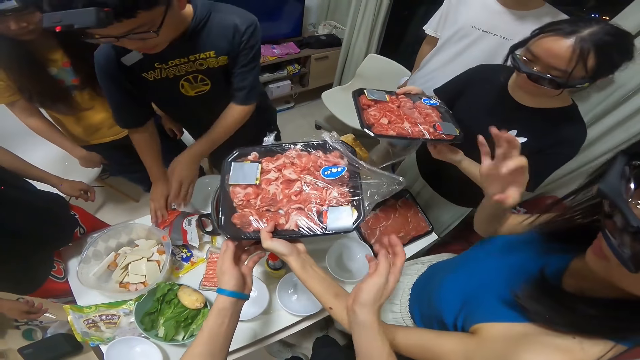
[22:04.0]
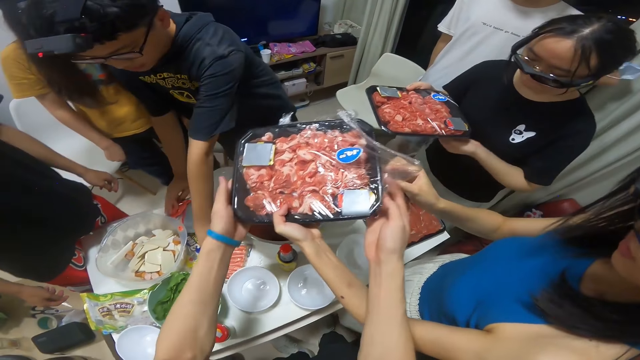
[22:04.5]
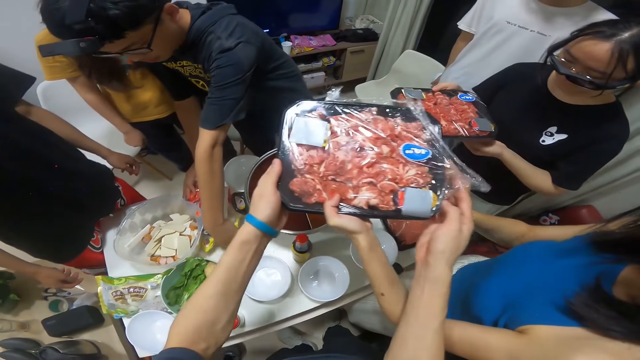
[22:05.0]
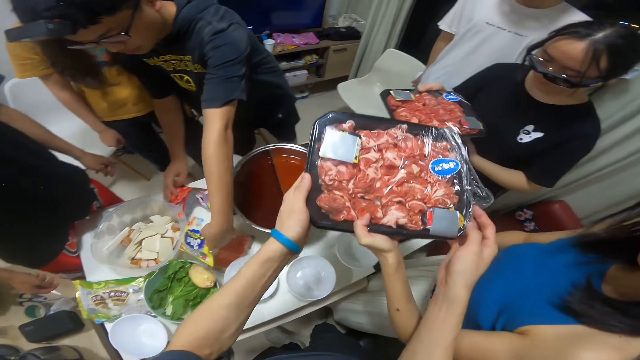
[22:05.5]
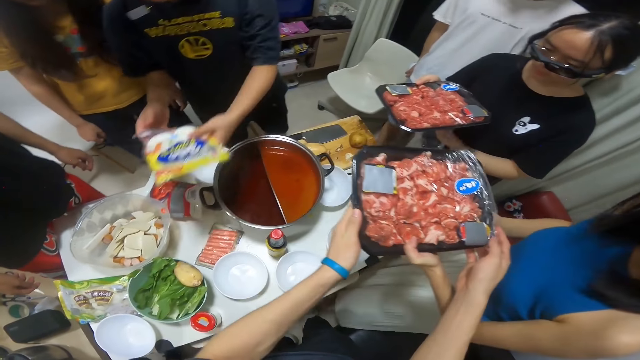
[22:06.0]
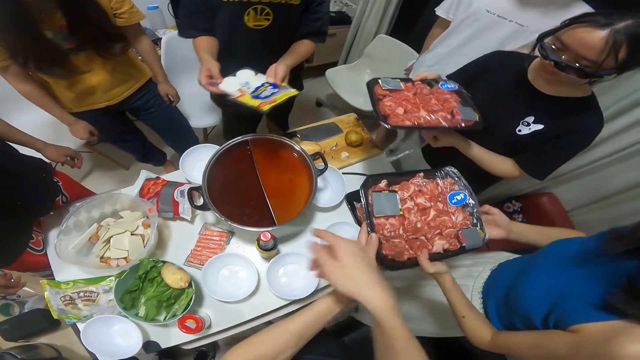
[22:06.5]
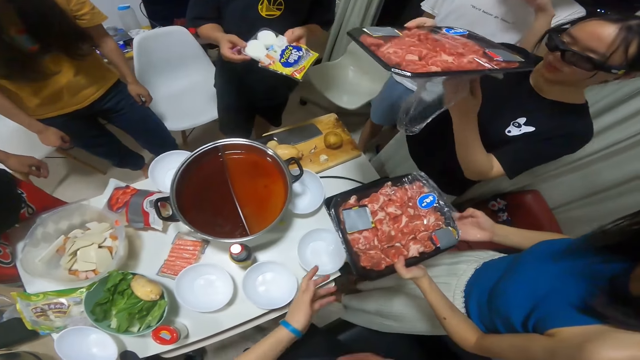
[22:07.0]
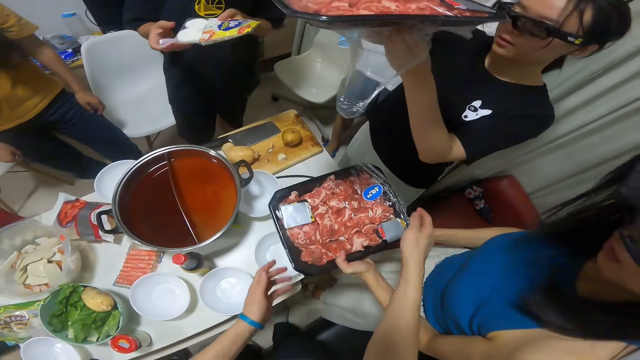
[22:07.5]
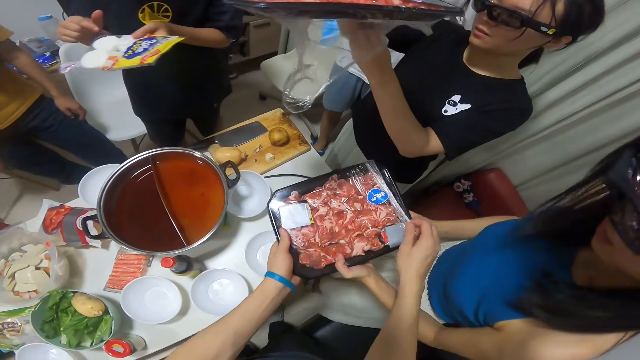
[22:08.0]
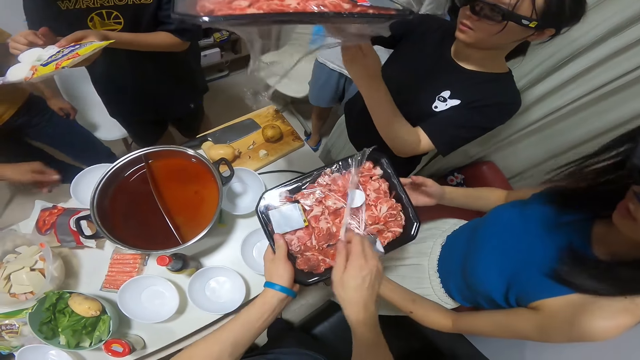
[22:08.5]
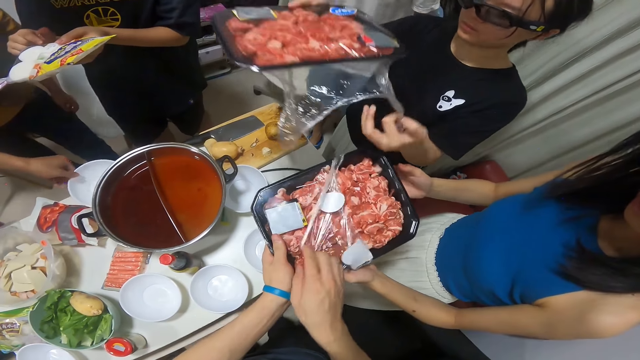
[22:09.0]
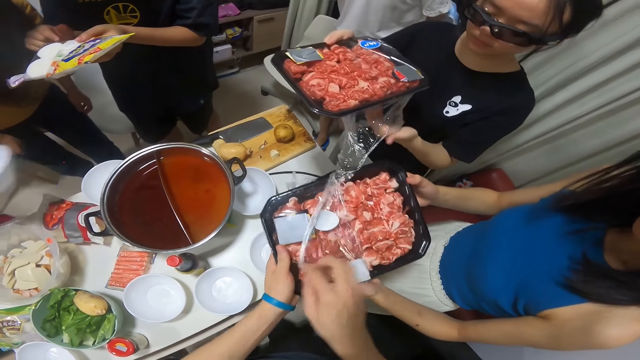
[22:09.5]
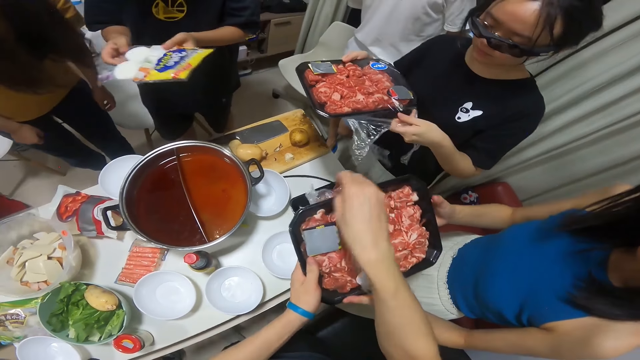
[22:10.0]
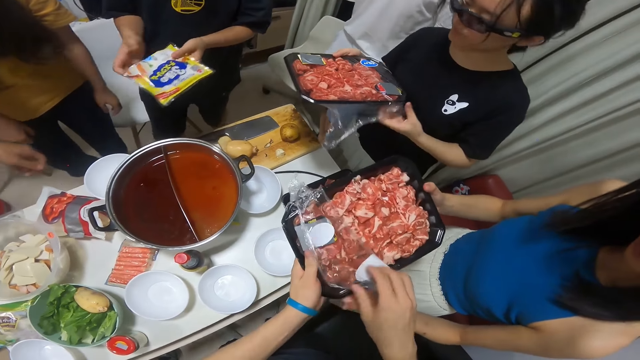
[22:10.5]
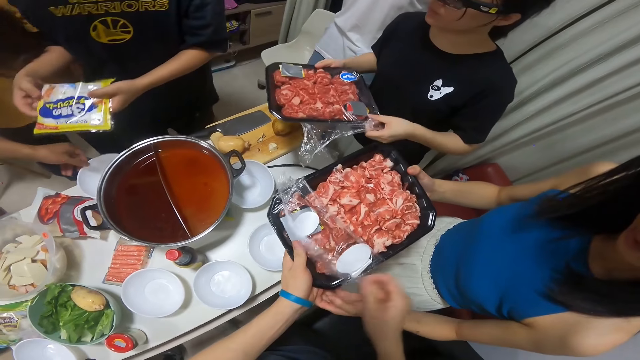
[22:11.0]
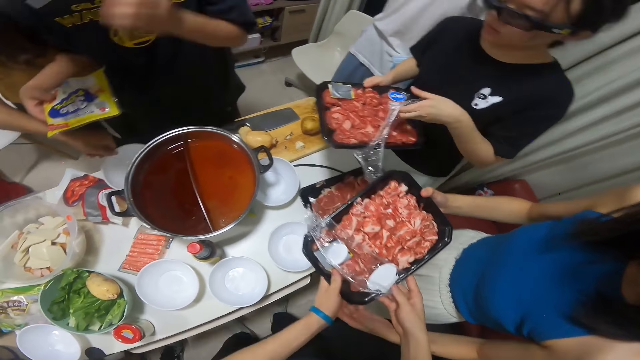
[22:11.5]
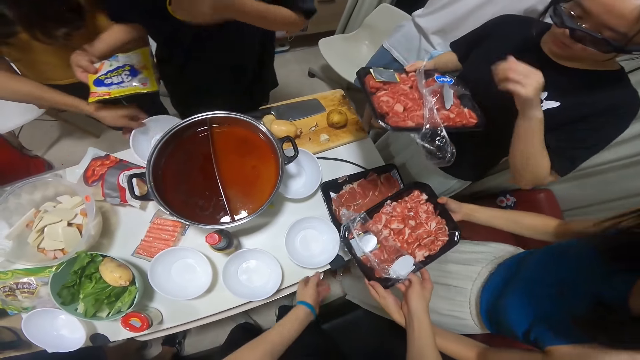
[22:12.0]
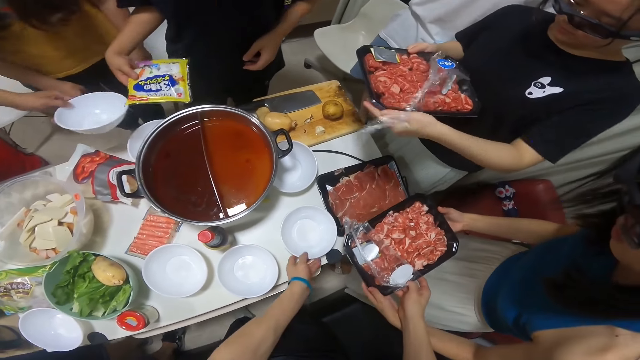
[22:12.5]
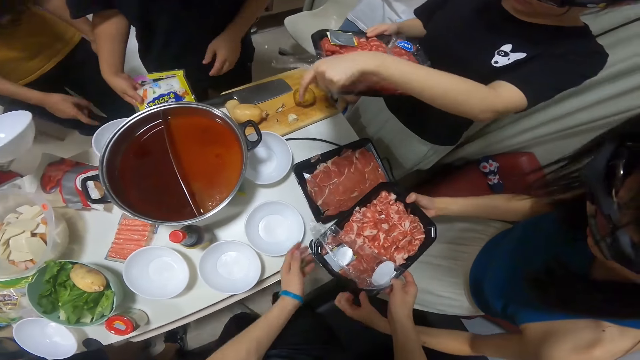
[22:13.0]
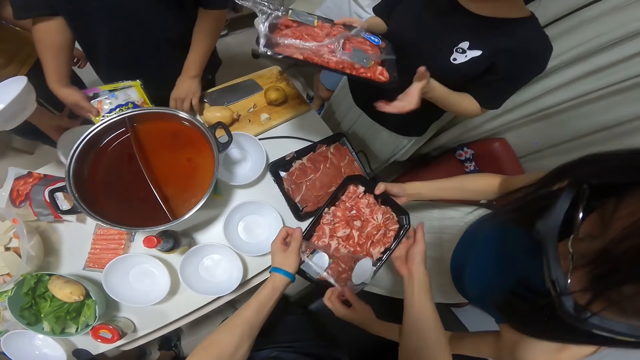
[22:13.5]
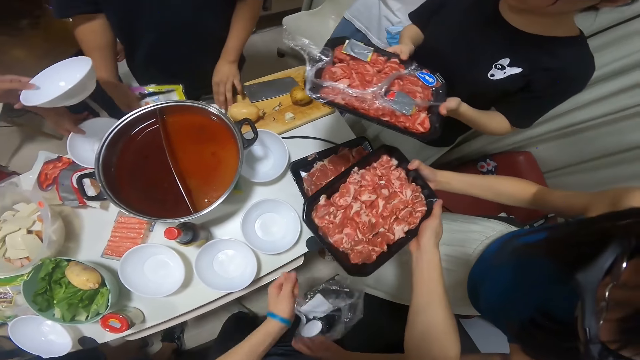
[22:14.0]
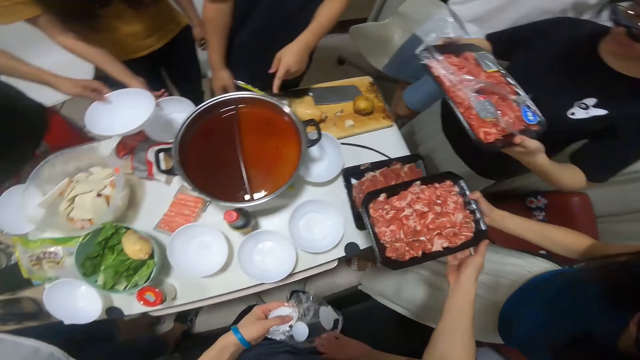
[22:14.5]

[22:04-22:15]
The camera wearer holds the nylon-covered tray of raw meat in a woman's hands with her left hand. A man picks the pack of potato from the table with his left hand and holds the pack of potato with both hands. The camera wearer removes the nylon cover off the nylon-covered tray of raw meat with her right hand. They hold a plate of meat with both his hands. Another man picks a plate from a stack of plates on the table with his left hand. The woman holds the partly uncovered tray of raw meat with both hands. The first man holds the pack of potato with his right hand. The other man picks another plate from the stack of plates on the table with his left hand. The camera wearer holds the partly uncovered tray of raw meat in the woman's hands with her right hand. They move a plate on the table with her left hand. The first man drops the pack of potato in his right hand on the table. The camera wearer removes the nylon cover completely off the nylon-covered tray of raw meat with her left hand. Another woman moves a plate on the table with her left hand.

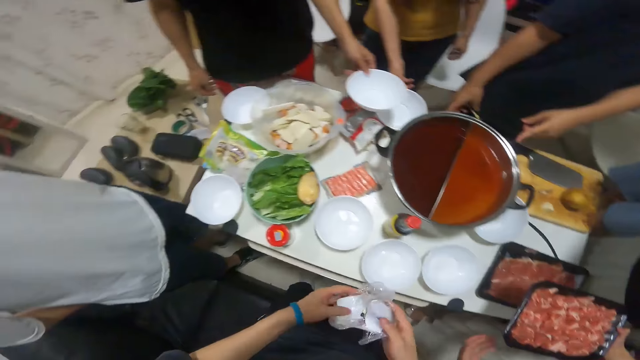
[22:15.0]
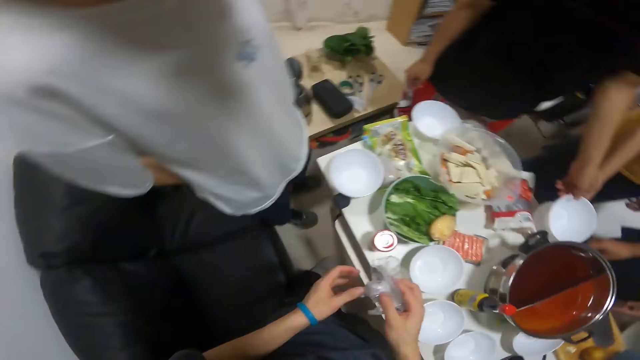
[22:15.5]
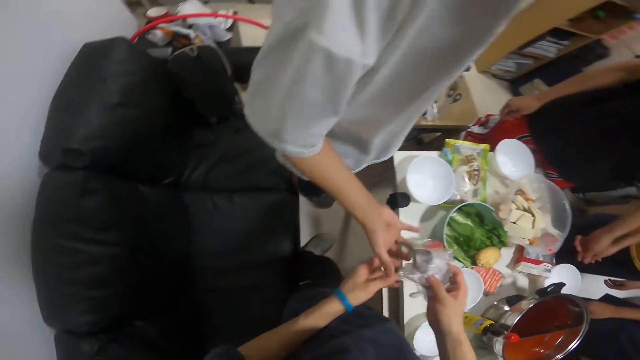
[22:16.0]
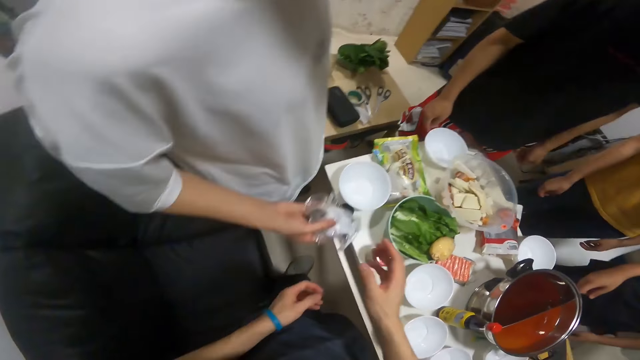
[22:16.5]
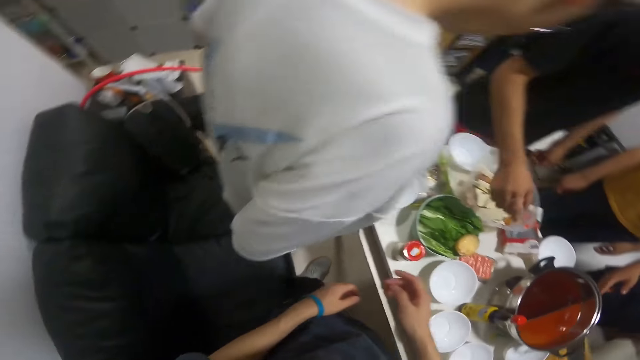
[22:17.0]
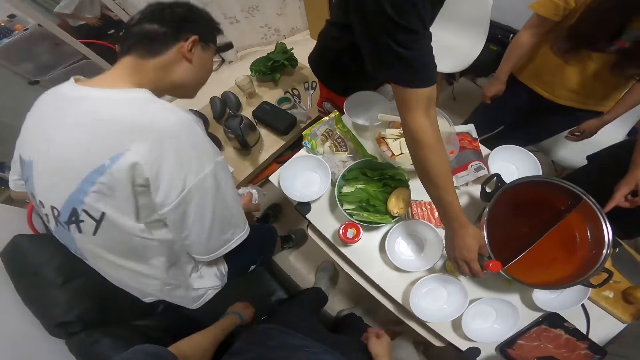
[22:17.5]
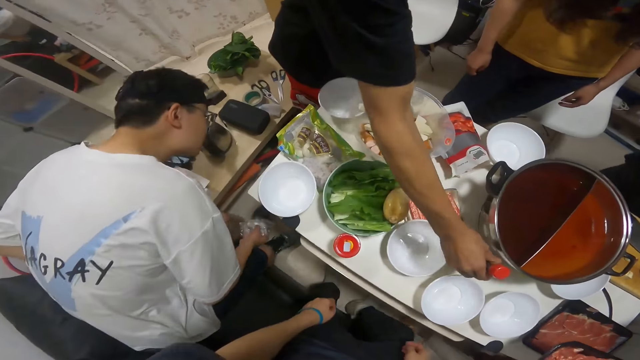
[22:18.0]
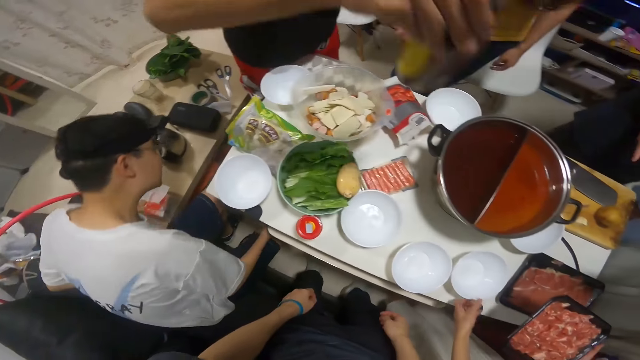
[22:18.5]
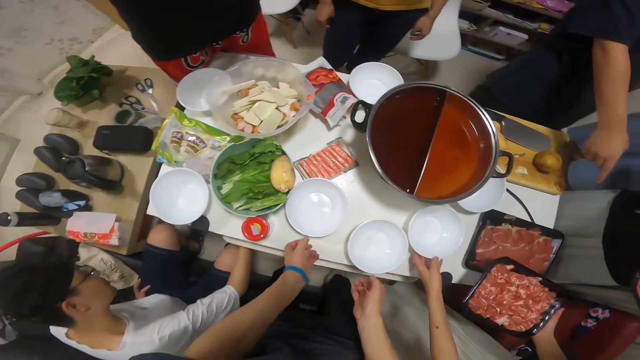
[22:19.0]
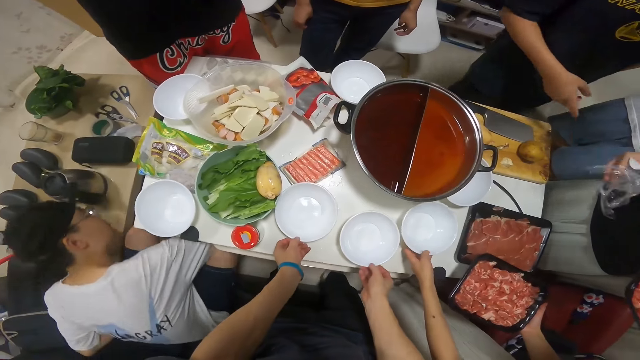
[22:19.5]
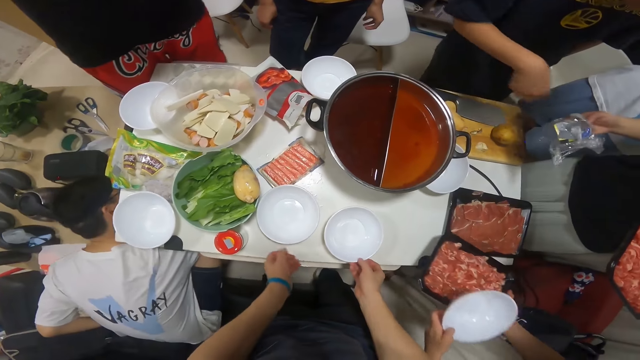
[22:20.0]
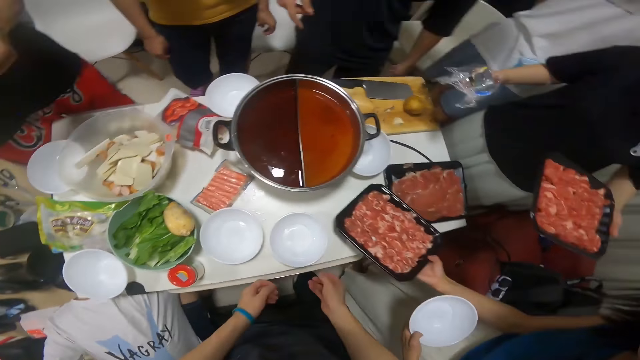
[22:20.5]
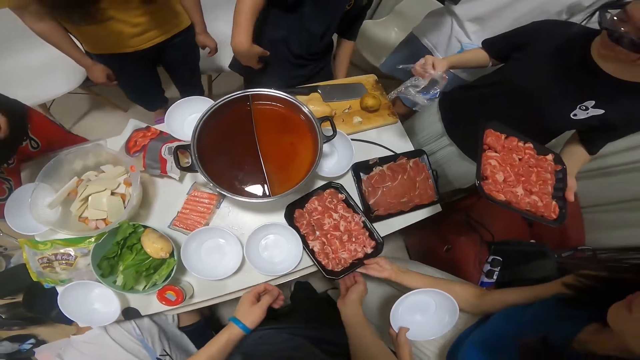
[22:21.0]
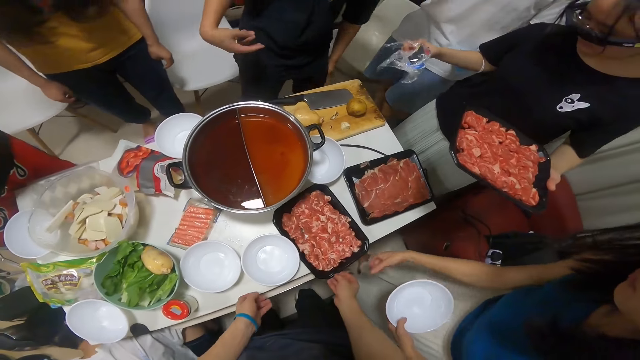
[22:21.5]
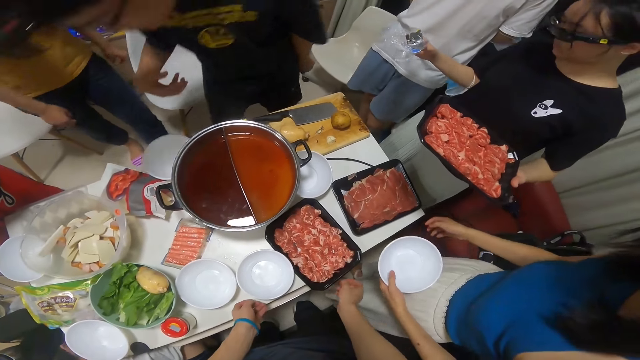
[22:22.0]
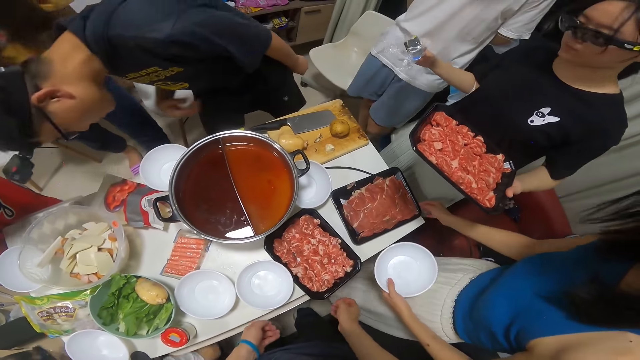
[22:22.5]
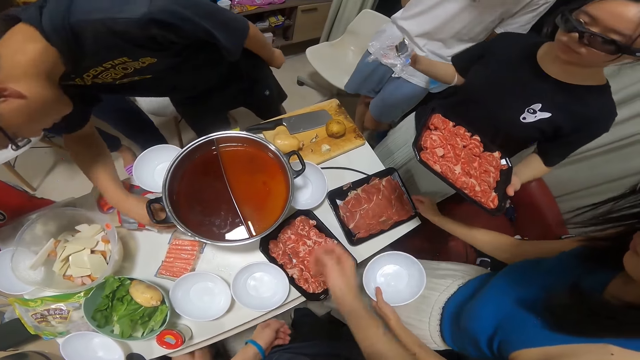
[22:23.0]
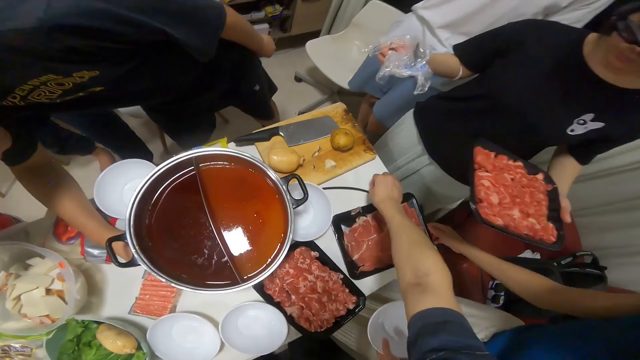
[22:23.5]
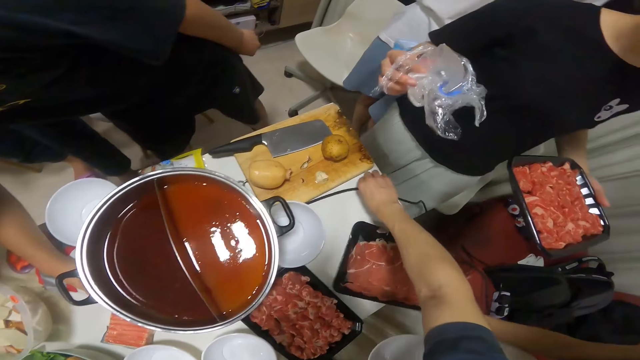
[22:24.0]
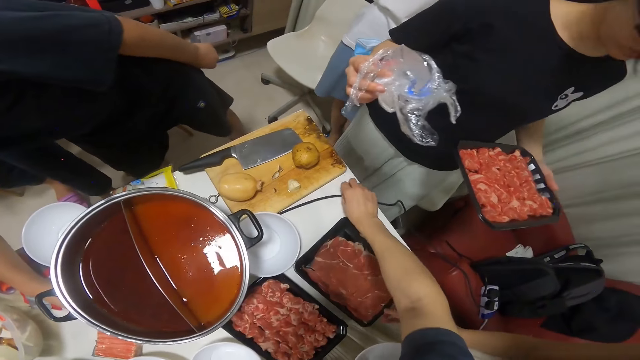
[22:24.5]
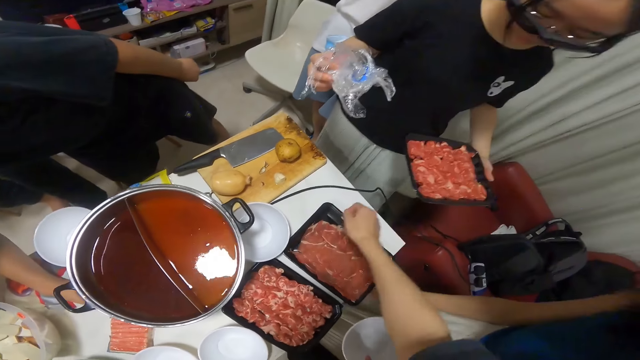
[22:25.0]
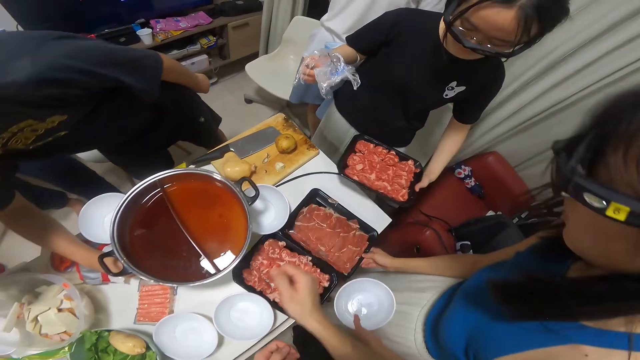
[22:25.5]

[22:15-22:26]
The camera wearer holds the nylon cover with both hands. A man drops the plate in his left hand into the stack of plates on the table. The camera wearer passes the nylon cover to another man with her right hand. The other man takes the nylon cover from the camera wearer with his right hand and puts the nylon cover in his right hand into the bin under the table. The first man takes a bottle of sauce on the table with his left hand. A woman lifts a plate from the table with her left hand. Another woman holds the nylon cover in her right hand. The first woman drops the opened tray of raw meat on the table with her right hand. The other woman holds the opened tray of raw meat with her left hand. The first woman moves the opened tray of raw meat on the table with her right hand. The camera wearer moves the attached wire on the table with her right hand.
